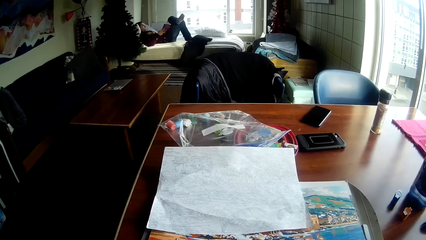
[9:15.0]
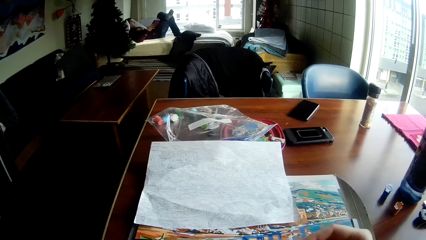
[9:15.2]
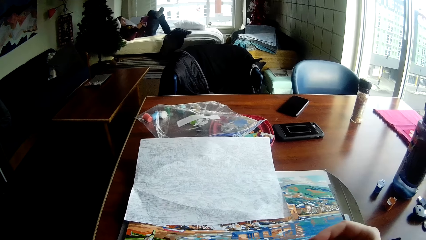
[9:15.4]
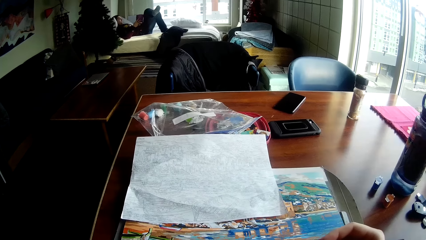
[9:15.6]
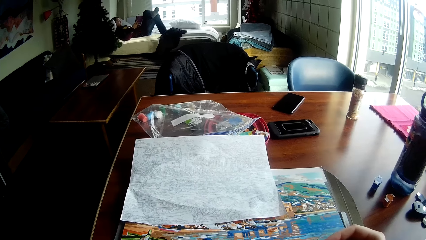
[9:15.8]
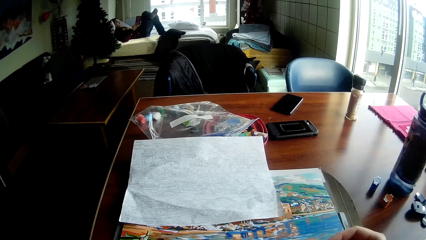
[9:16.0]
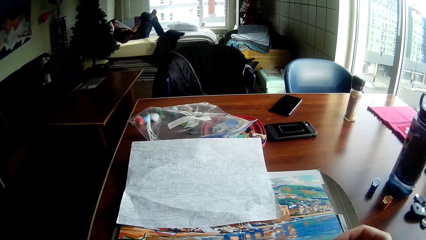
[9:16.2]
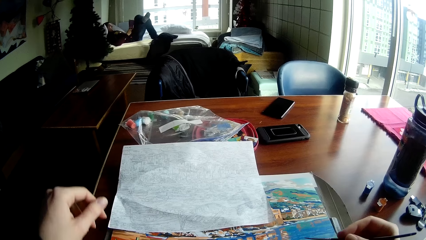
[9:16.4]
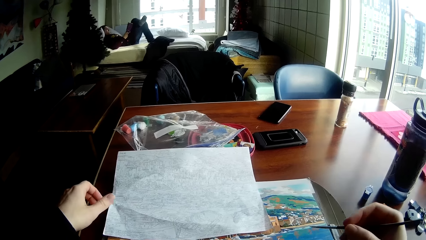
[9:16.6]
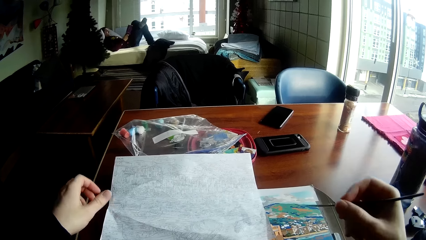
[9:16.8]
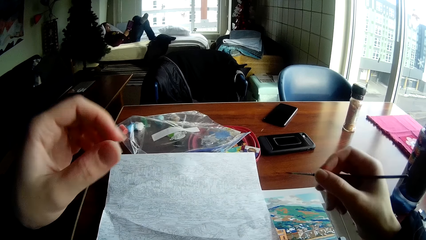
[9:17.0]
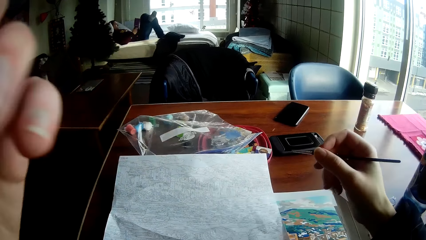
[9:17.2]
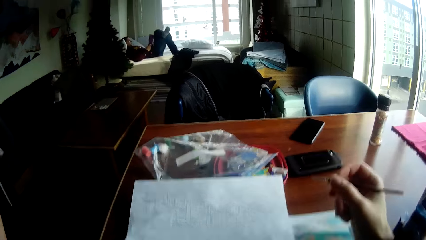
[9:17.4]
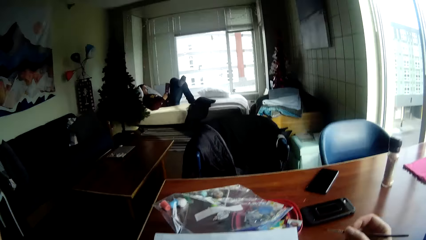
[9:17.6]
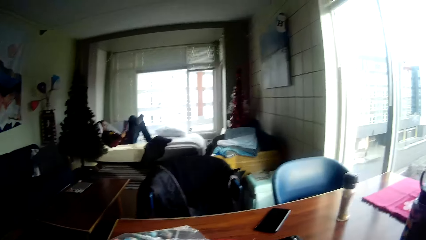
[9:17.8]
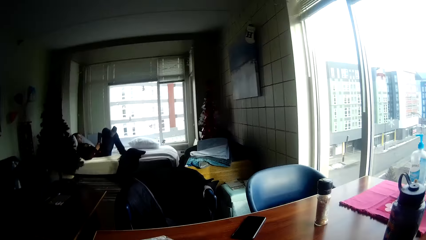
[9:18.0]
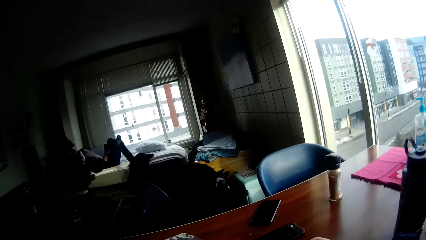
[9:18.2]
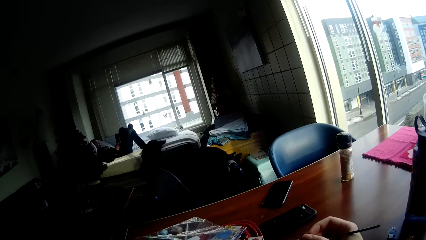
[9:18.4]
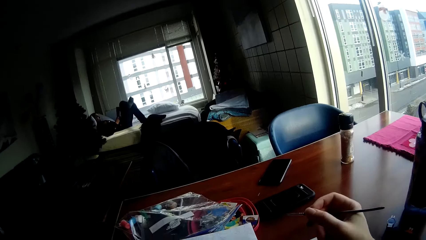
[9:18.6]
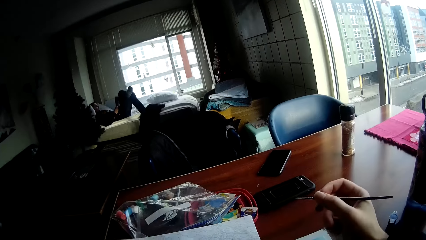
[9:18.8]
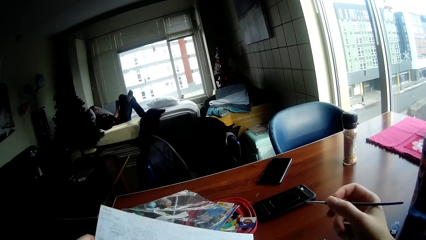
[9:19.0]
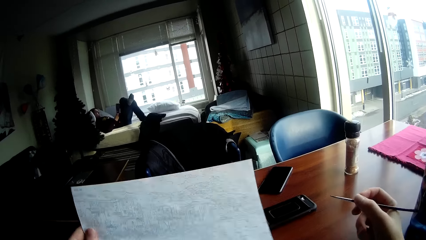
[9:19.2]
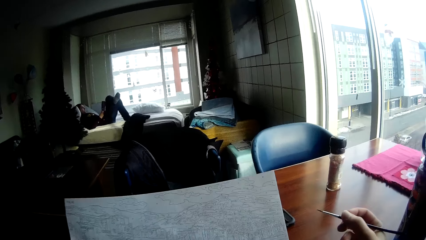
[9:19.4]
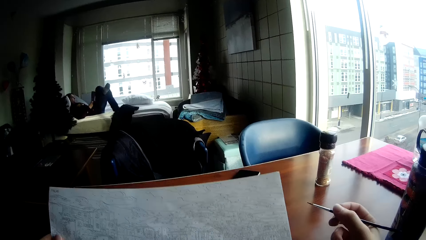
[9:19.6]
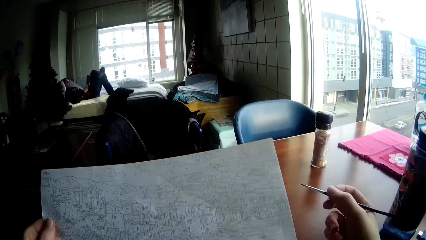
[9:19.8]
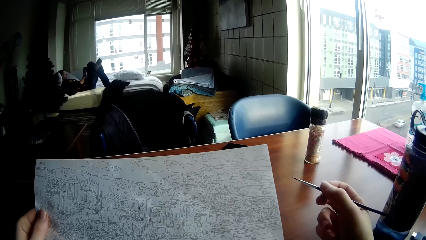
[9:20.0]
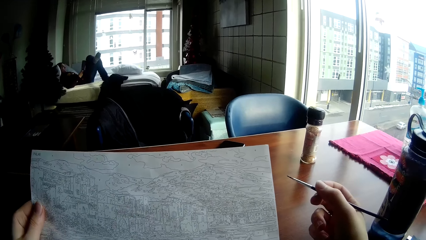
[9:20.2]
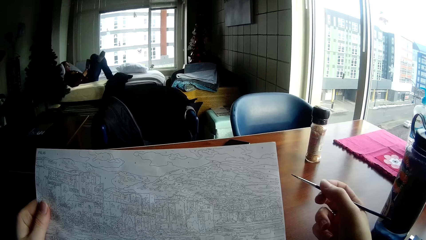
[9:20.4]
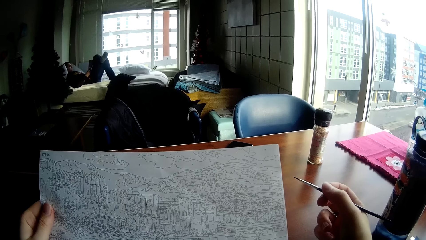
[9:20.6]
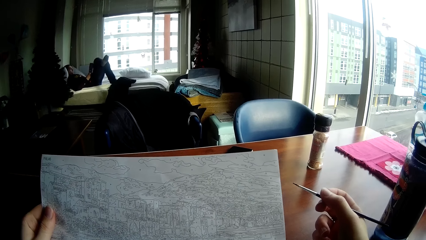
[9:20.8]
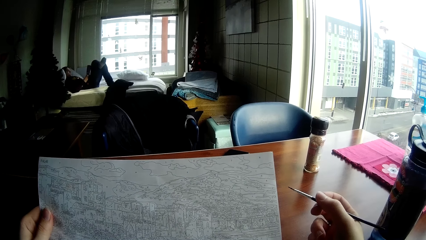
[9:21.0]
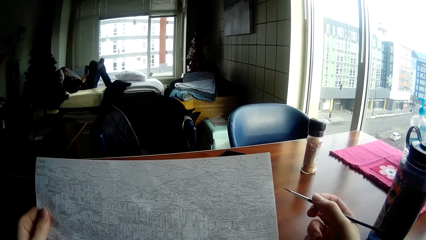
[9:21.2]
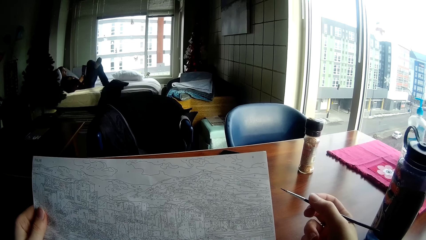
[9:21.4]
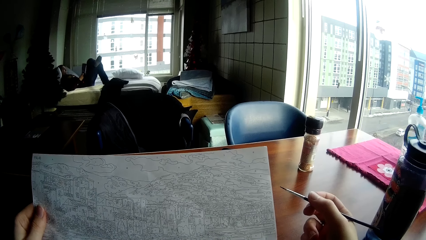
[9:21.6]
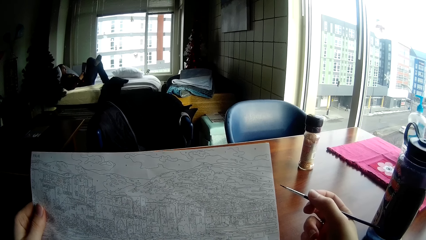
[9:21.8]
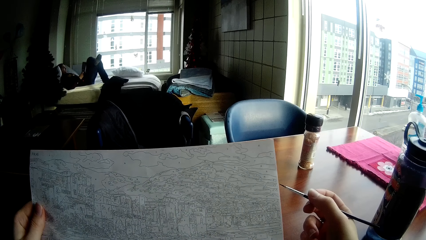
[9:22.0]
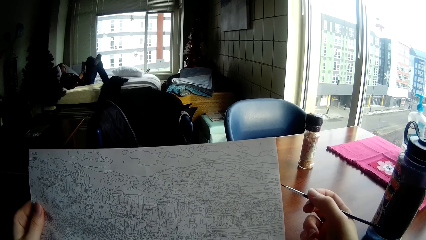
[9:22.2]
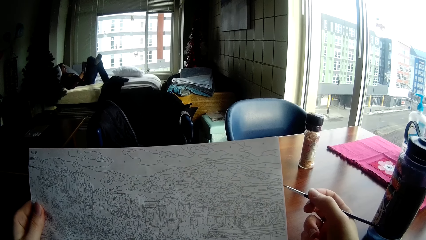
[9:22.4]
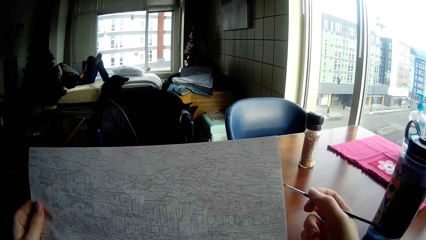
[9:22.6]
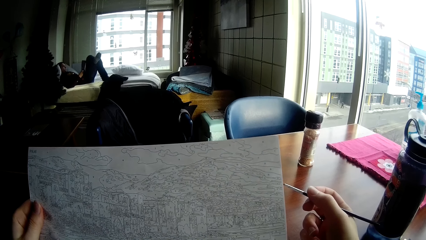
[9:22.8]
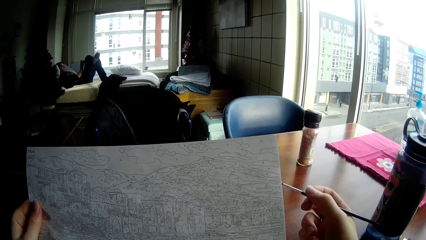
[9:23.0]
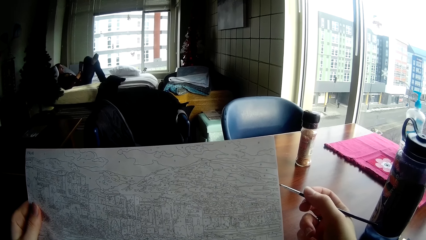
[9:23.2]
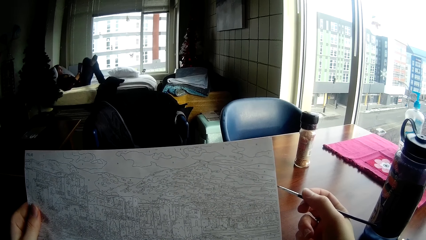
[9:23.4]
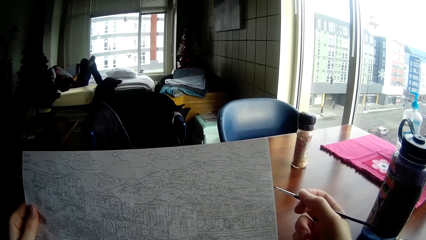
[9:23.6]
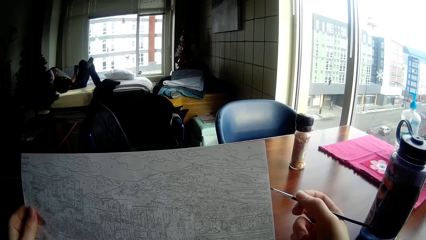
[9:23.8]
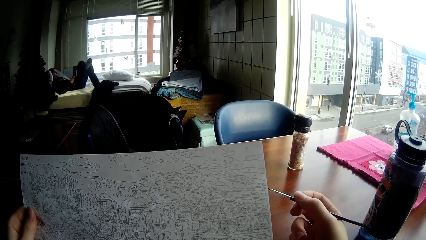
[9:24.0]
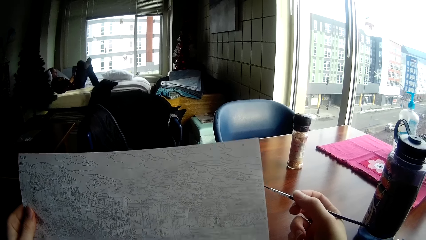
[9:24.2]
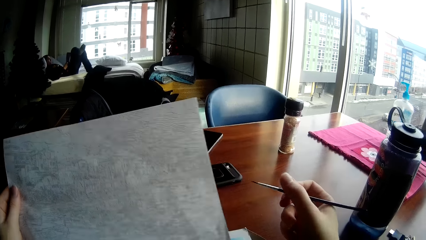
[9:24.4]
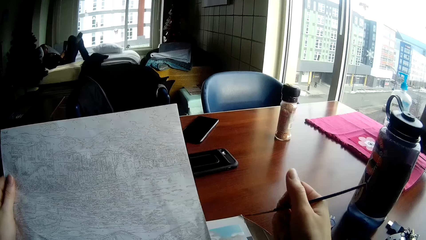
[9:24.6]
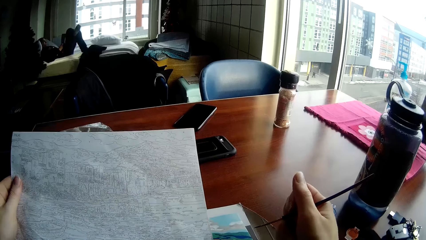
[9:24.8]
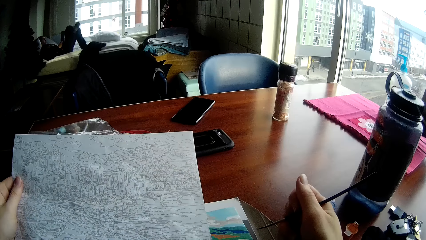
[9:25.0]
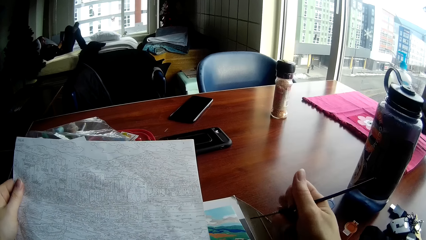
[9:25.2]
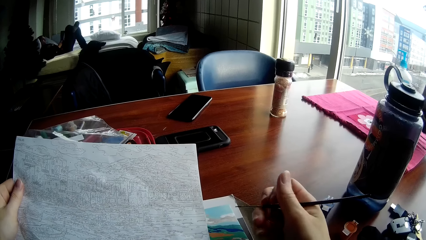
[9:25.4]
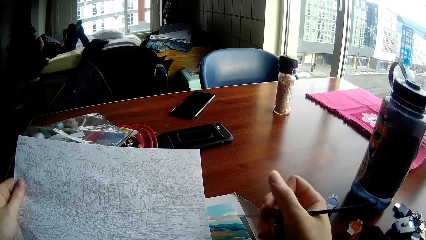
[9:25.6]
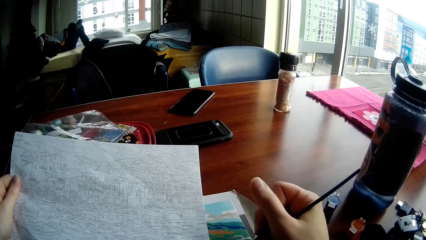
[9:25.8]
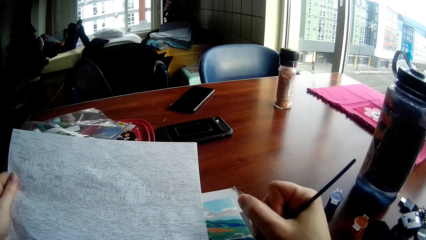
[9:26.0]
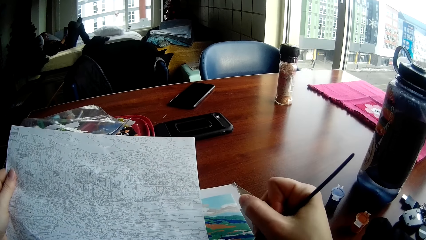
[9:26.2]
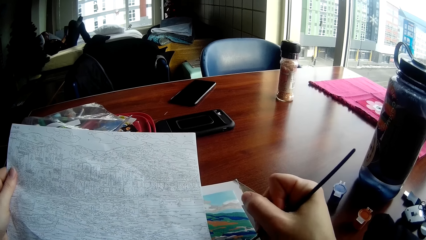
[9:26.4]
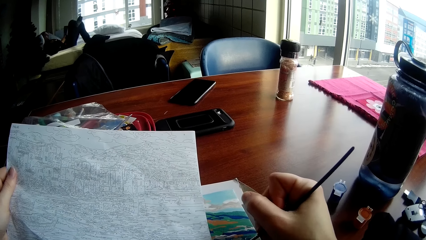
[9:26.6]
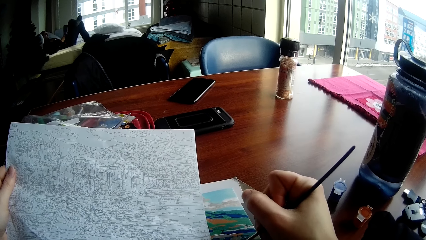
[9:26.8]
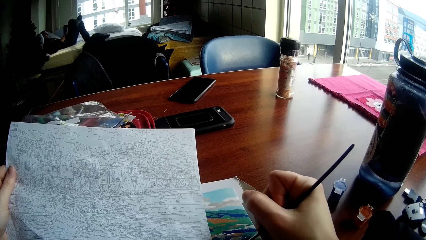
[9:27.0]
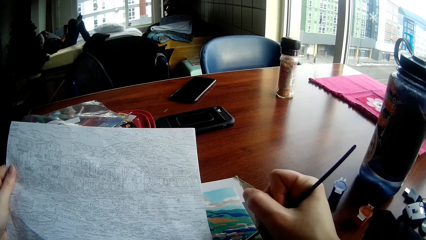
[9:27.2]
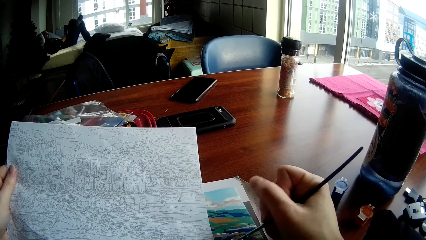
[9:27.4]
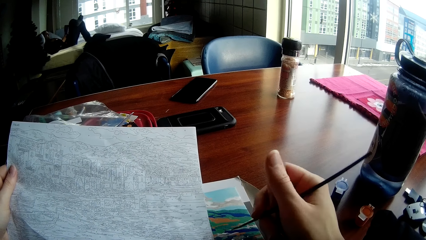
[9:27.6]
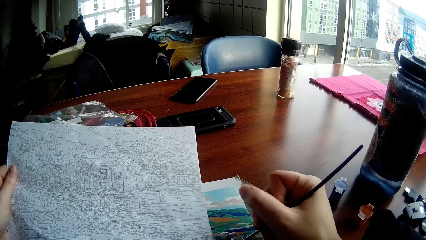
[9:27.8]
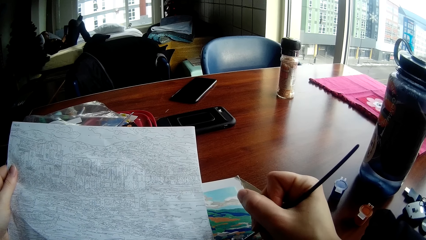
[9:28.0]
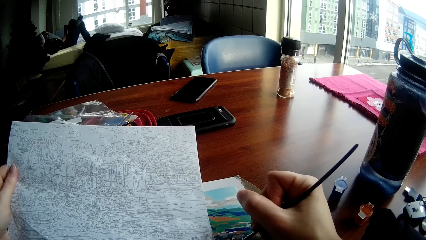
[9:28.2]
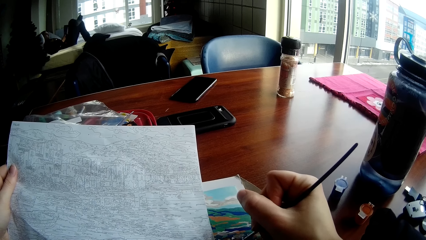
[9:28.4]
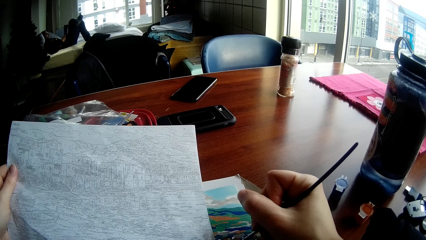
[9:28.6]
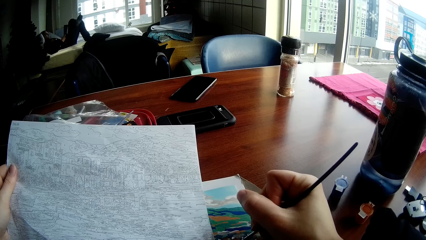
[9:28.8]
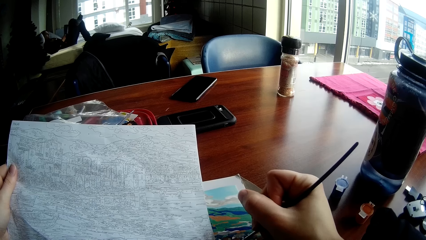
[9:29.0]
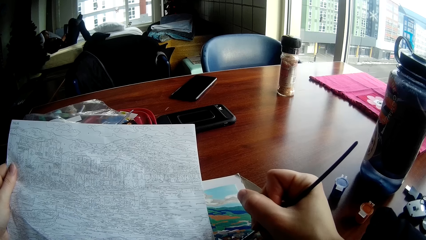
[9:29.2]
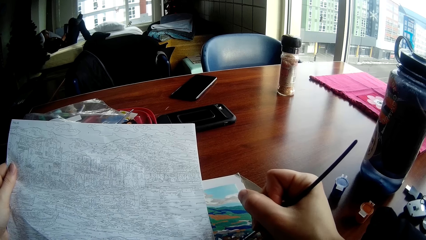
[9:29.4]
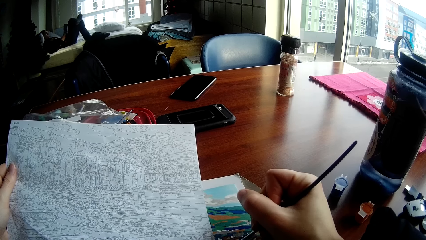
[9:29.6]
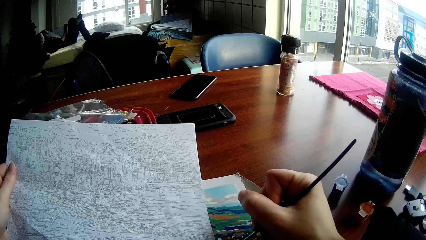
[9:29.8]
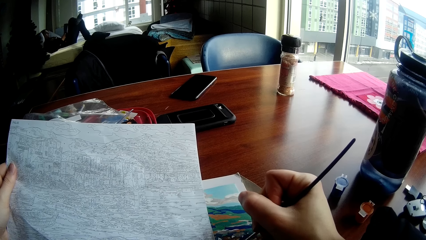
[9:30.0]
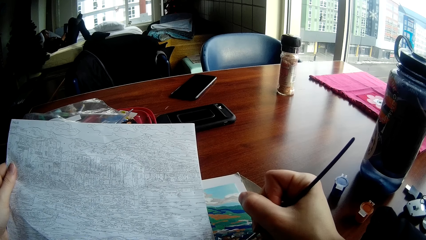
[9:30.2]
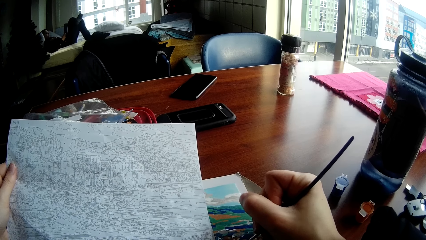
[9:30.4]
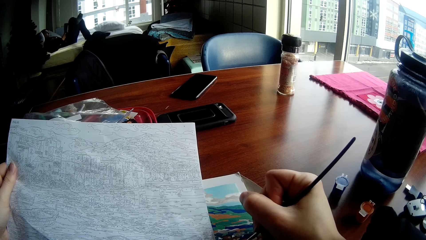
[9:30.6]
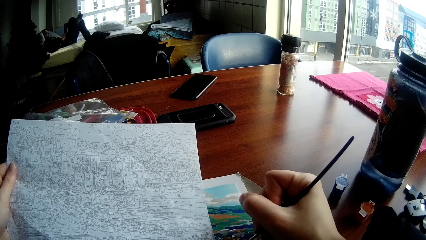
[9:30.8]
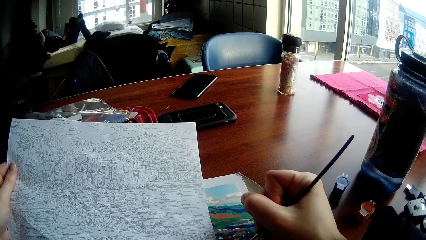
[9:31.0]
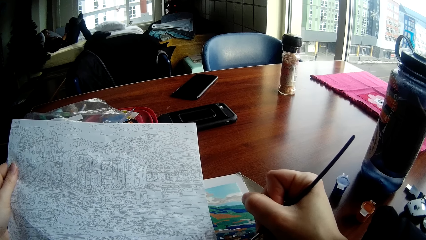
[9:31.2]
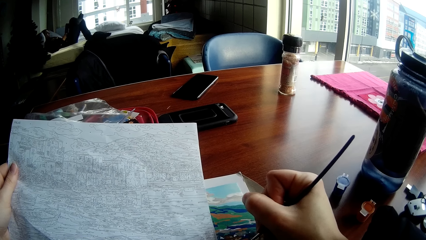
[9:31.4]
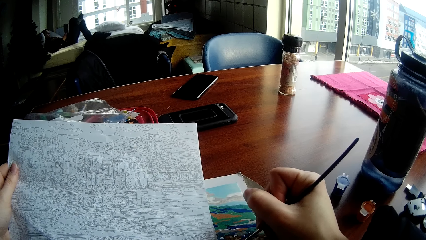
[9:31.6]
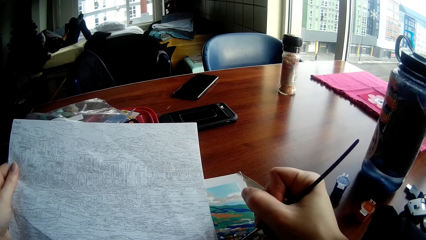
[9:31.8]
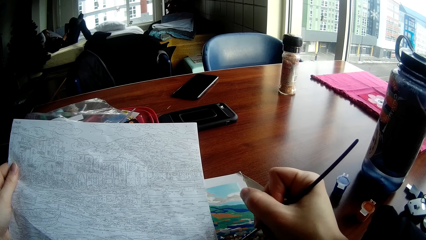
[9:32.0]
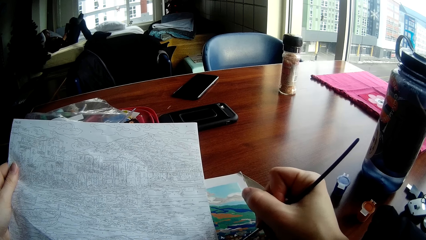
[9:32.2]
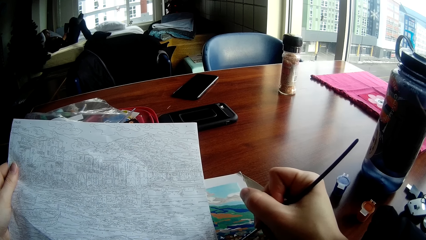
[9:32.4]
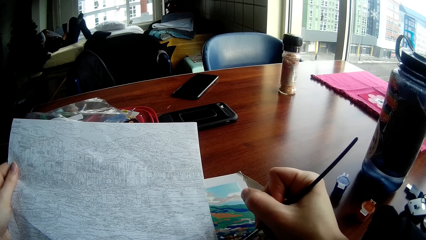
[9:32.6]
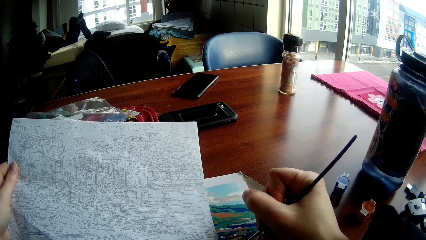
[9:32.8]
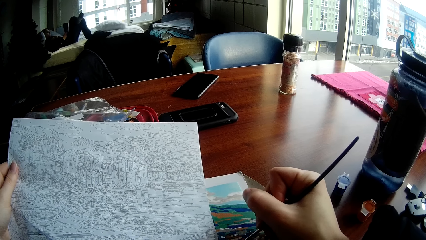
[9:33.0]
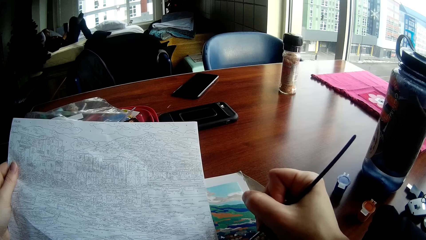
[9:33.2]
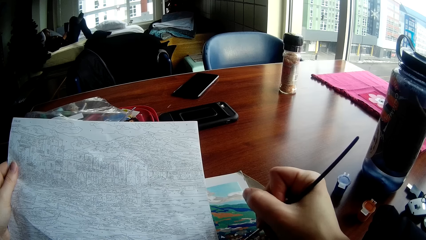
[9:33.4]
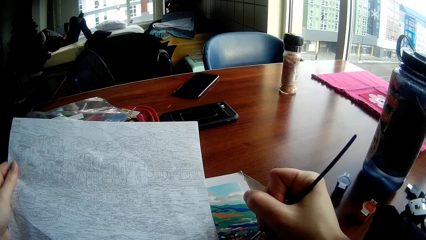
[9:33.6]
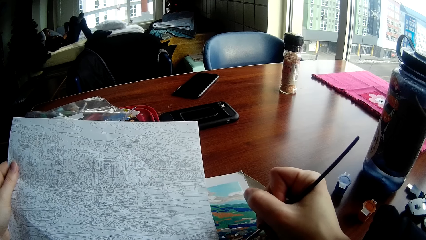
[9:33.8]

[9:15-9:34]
The camera wearer raises their hand to their face. They hold a paper in their left hand. They pick up a paper draft of the art in their left hand. They view the paper draft of the art. They paint a drawing on a table with the brush in their right hand.
